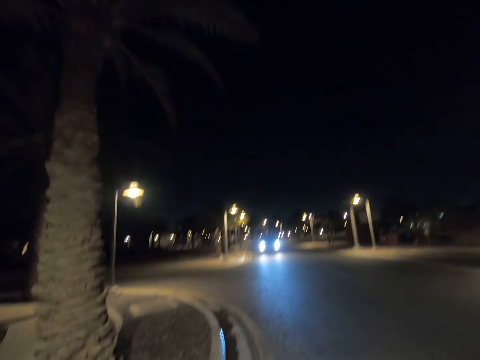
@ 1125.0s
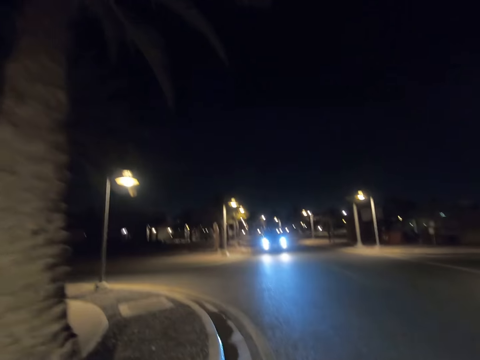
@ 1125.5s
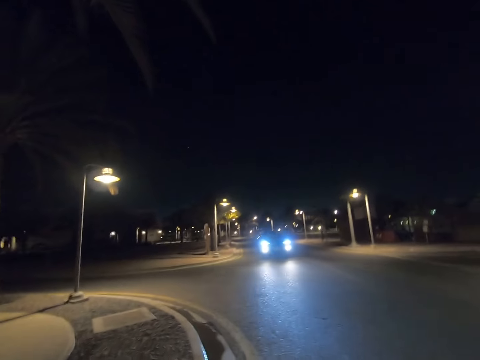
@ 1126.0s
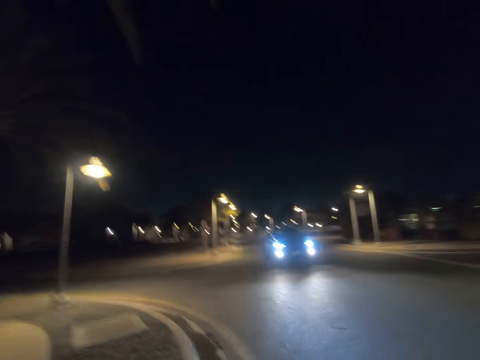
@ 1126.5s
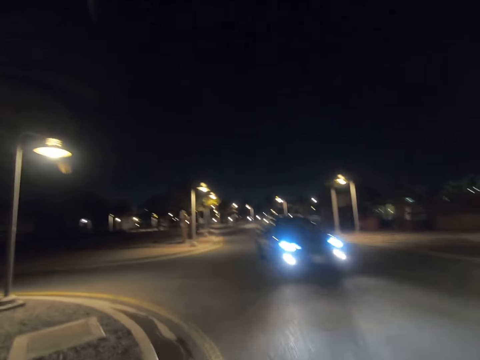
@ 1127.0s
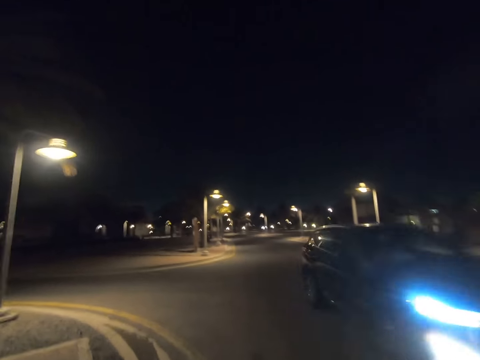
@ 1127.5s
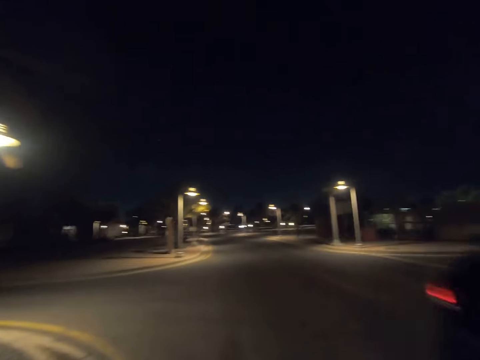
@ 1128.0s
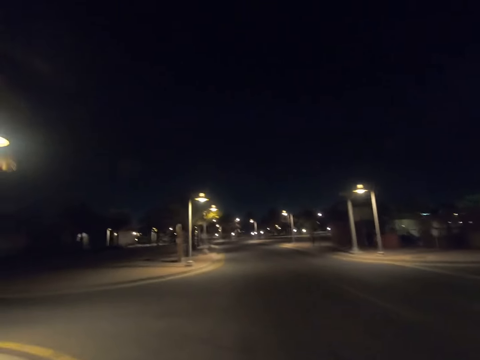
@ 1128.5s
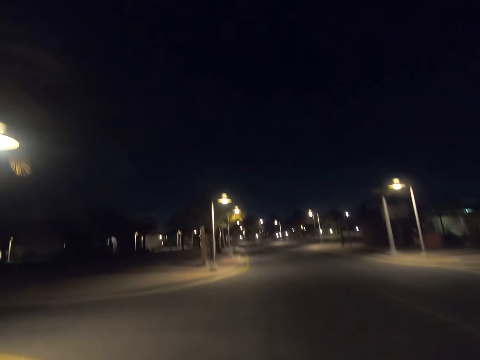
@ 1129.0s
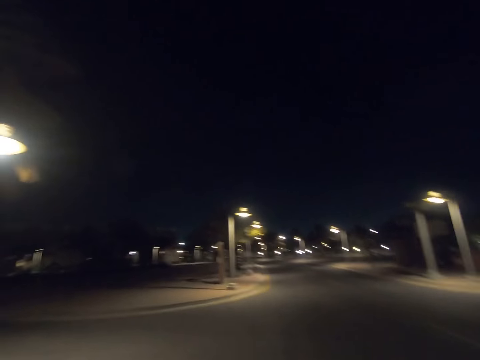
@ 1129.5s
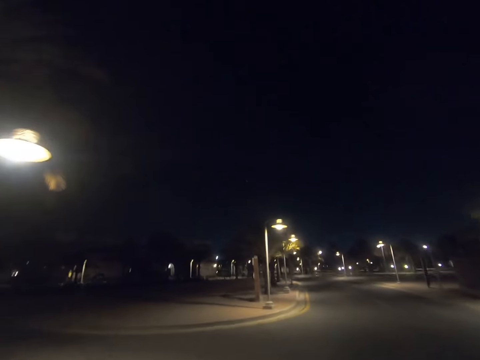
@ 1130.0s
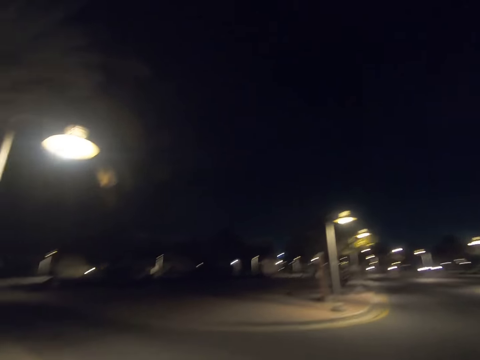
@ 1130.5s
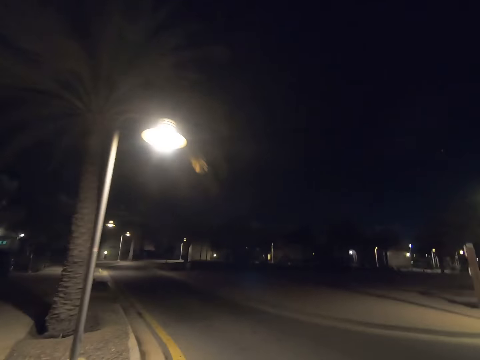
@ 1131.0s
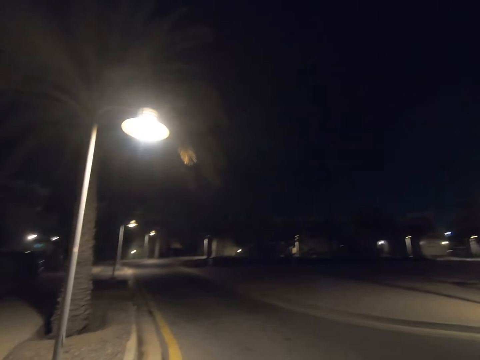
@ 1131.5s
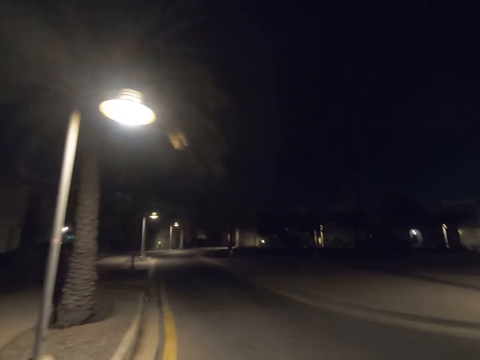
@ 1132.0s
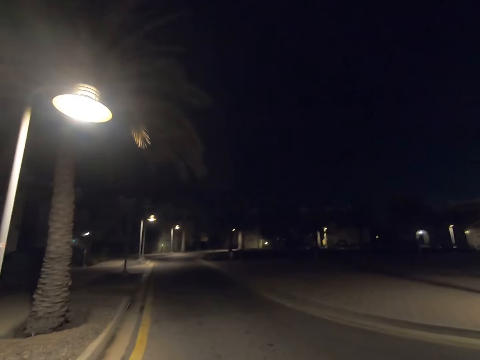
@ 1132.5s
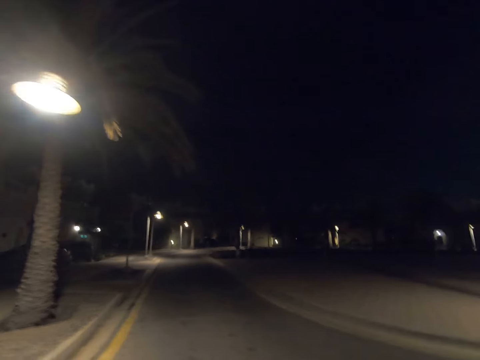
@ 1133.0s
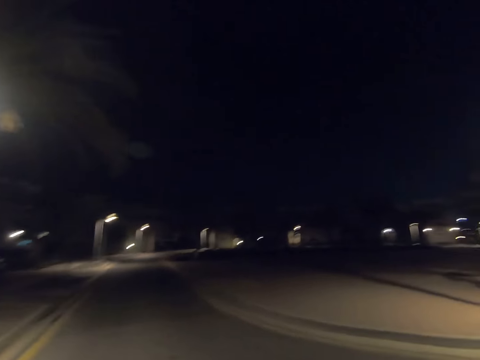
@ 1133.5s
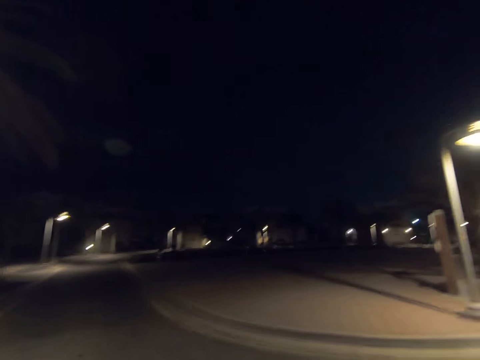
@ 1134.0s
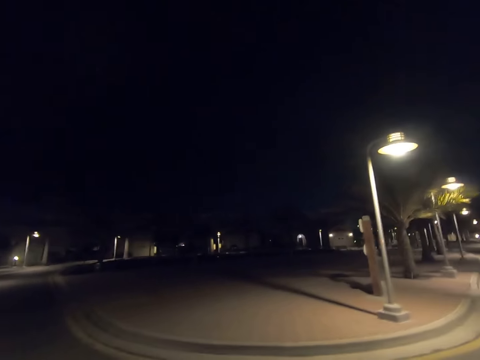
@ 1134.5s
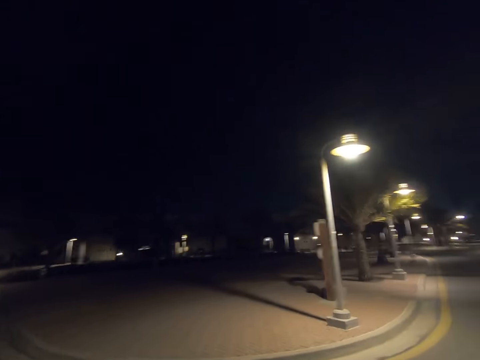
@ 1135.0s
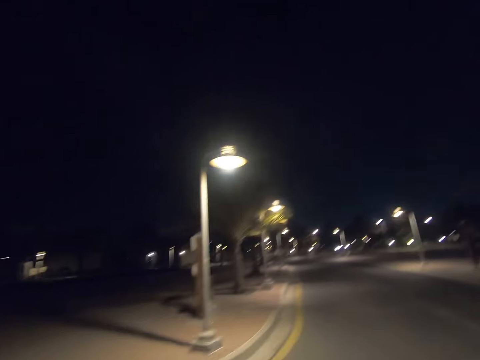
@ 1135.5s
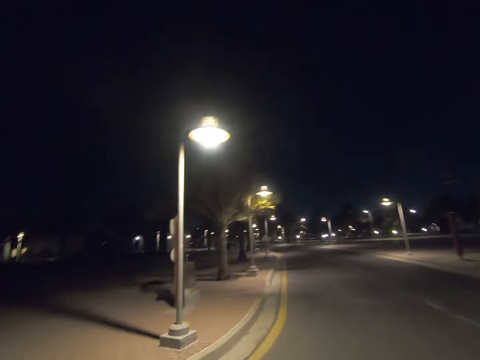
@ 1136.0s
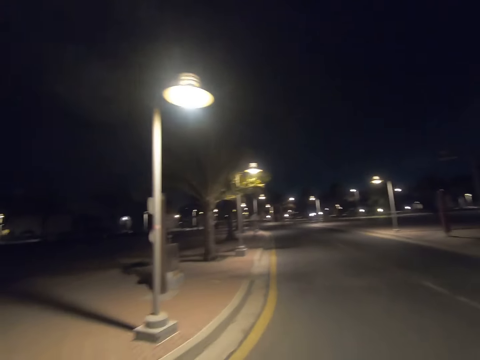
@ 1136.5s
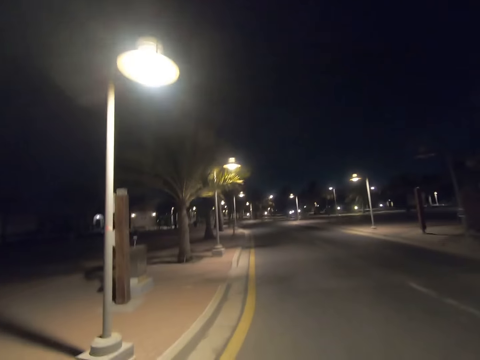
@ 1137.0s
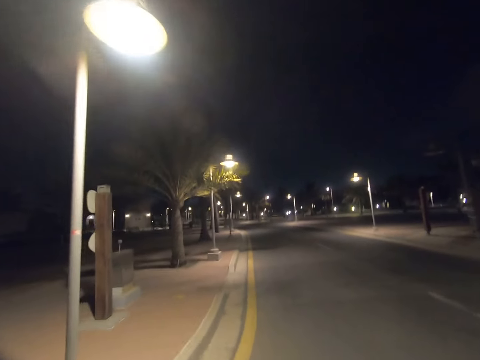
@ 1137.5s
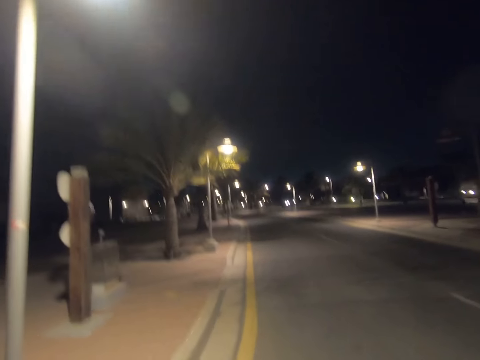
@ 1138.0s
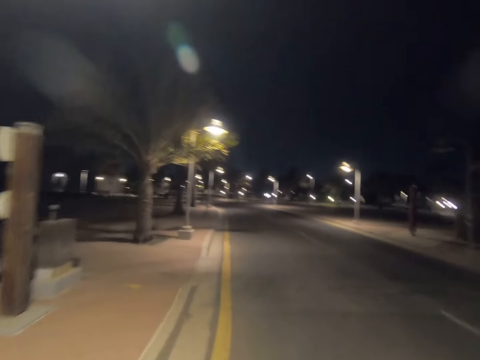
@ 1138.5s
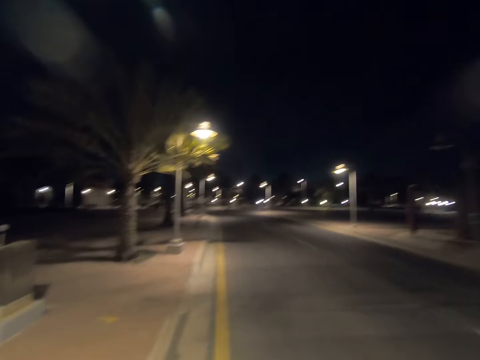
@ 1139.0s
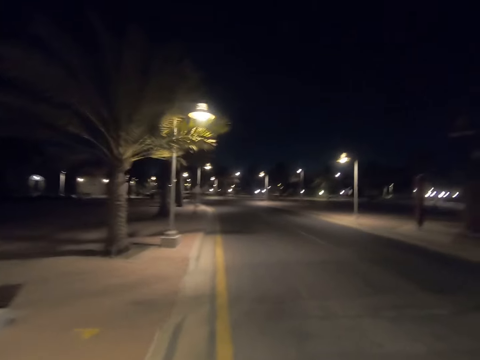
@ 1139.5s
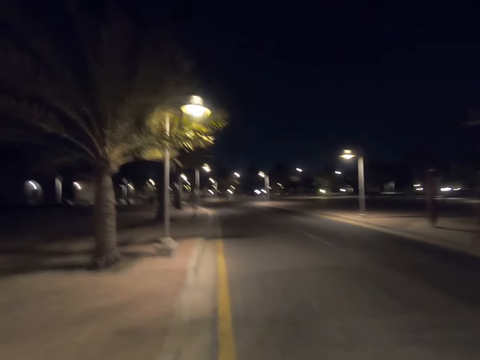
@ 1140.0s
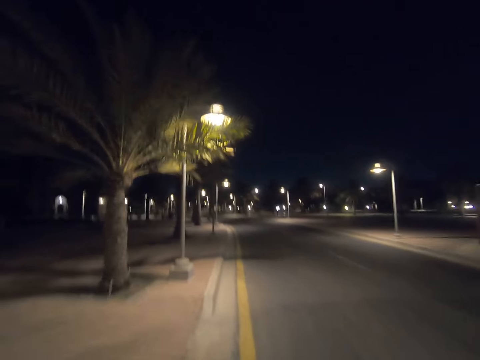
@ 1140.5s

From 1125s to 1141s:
The camera wearer walks past a tree. A black car drove past the camera wearer. The camera wearer looks to his left. He turns around. He walks on the road. He returns his gaze. He turns around. He walks on the road. He walks past a street light pole.

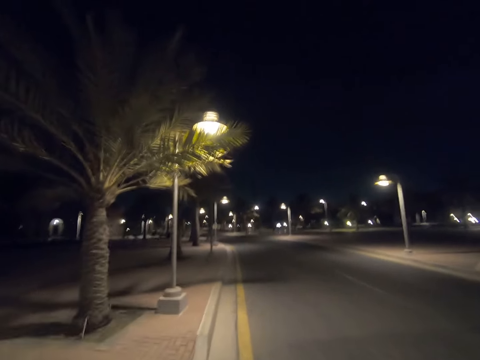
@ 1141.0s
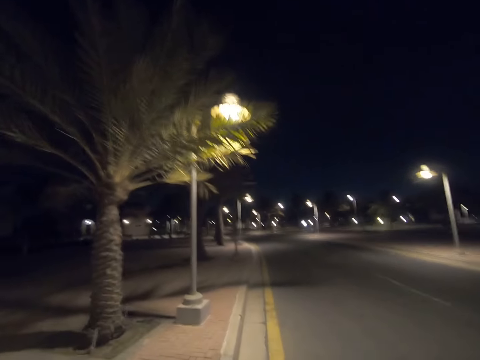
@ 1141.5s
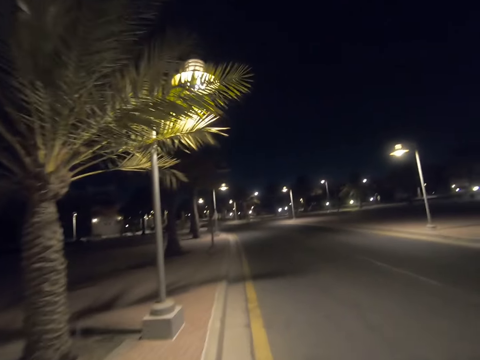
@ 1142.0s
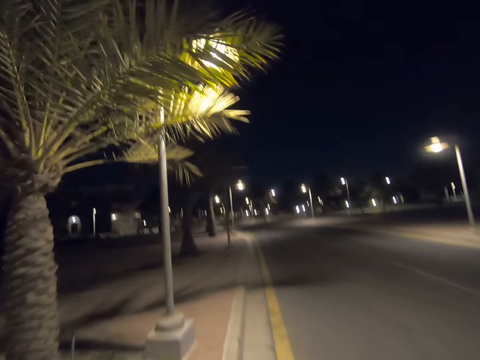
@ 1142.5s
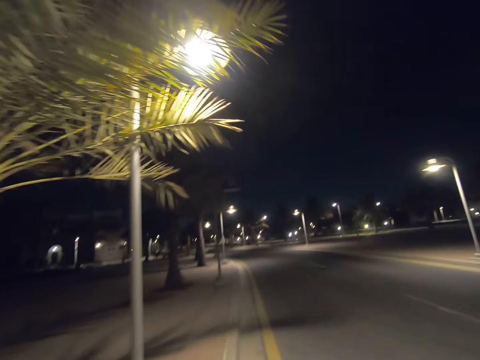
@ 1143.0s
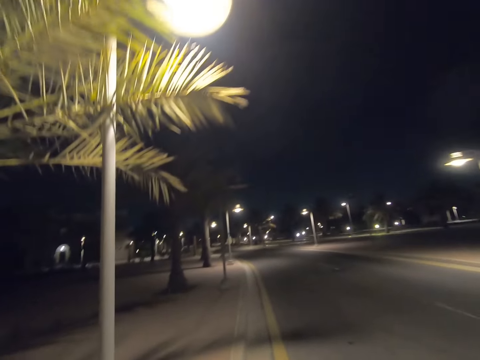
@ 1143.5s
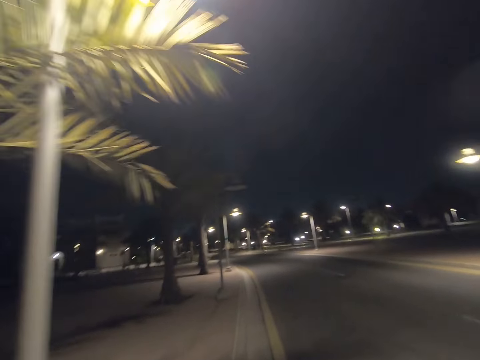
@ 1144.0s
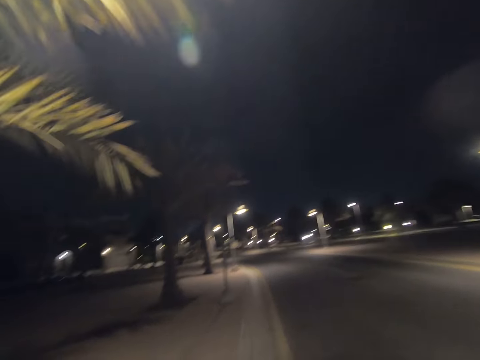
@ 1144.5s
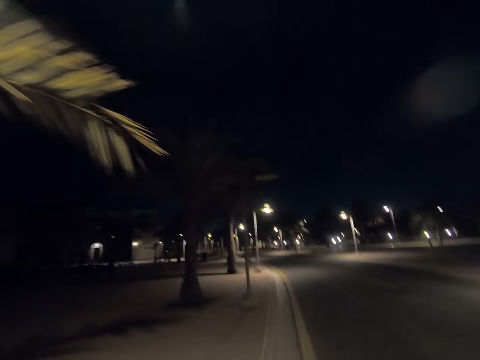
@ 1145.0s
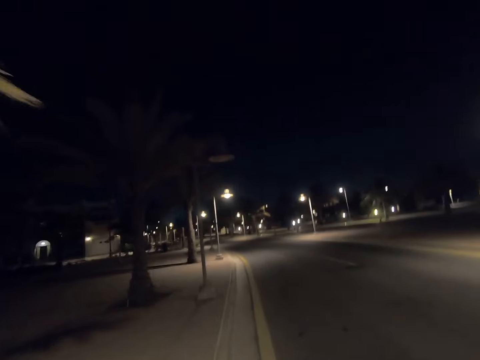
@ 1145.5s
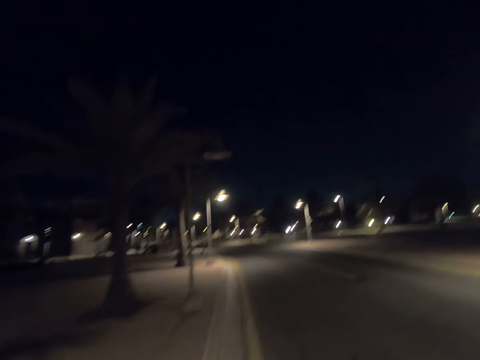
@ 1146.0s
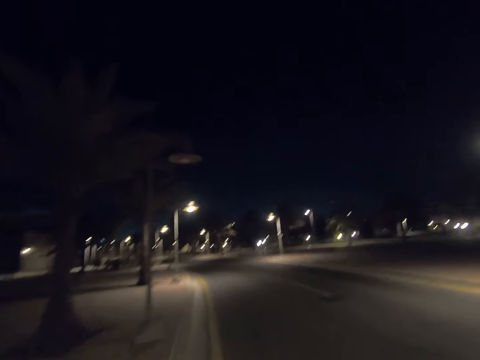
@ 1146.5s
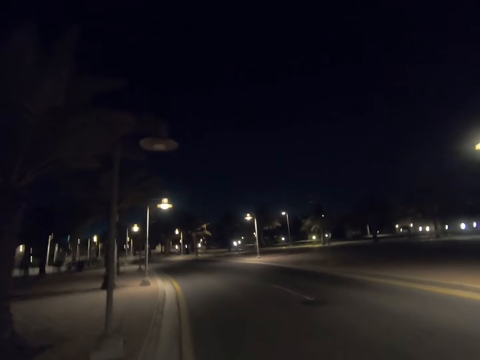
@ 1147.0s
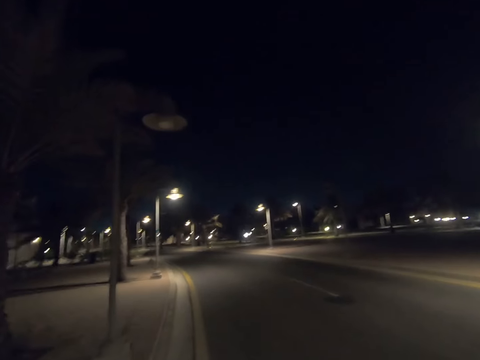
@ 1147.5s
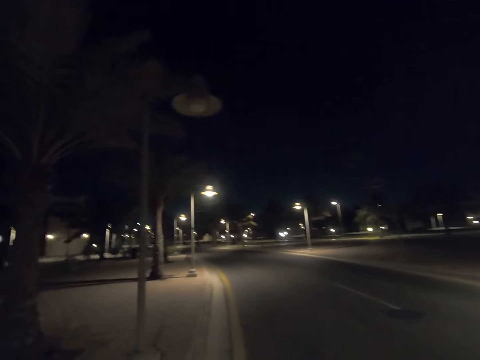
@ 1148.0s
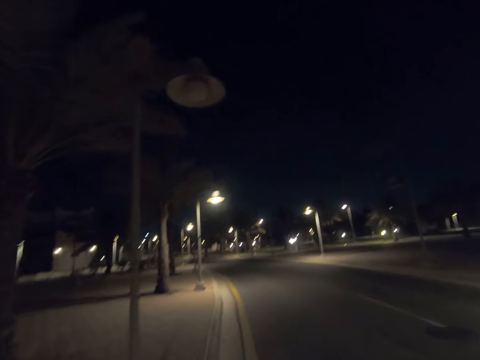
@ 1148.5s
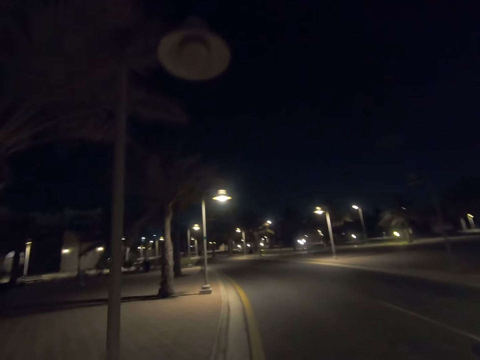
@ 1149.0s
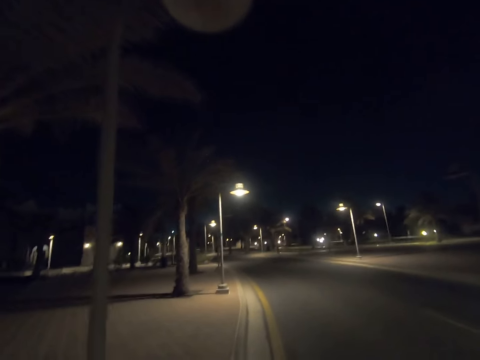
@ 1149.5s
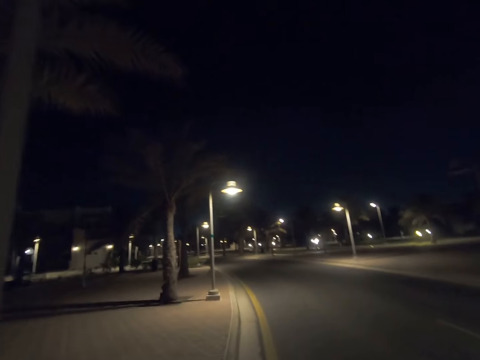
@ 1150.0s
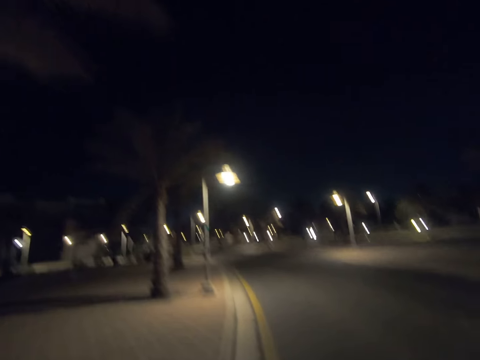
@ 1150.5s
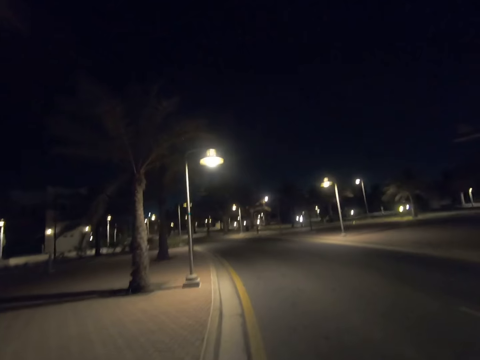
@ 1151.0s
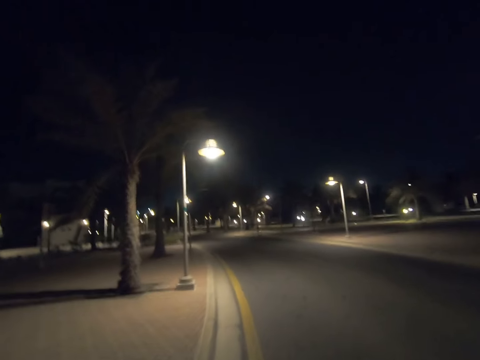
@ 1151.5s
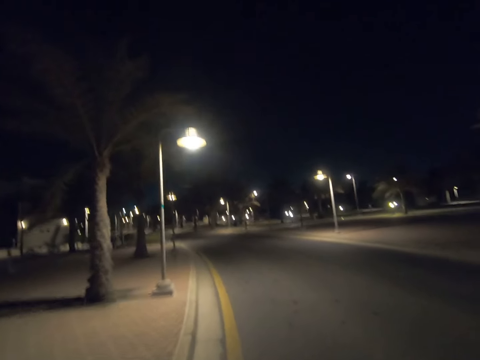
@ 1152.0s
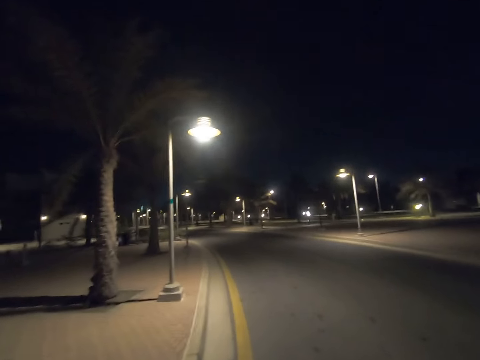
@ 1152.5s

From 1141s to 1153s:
The camera wearer walks past a tree. They walk past a street light pole. They walk past a street light pole again. They walk past a tree.
